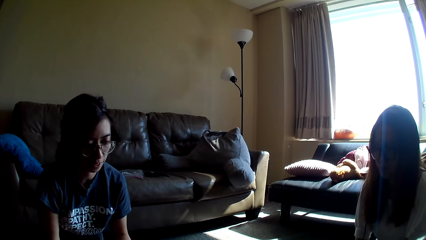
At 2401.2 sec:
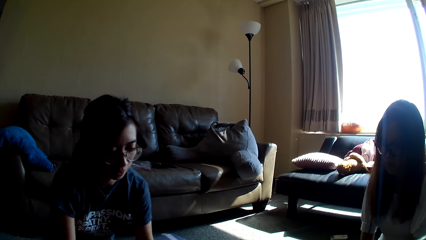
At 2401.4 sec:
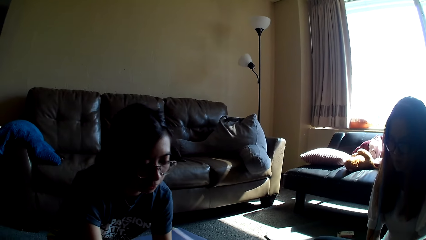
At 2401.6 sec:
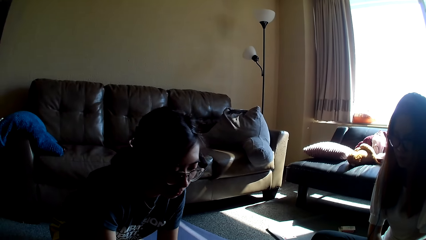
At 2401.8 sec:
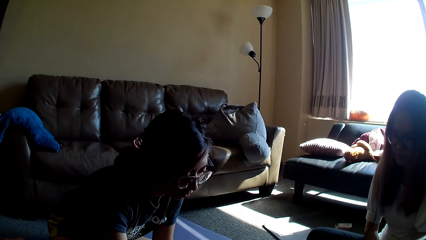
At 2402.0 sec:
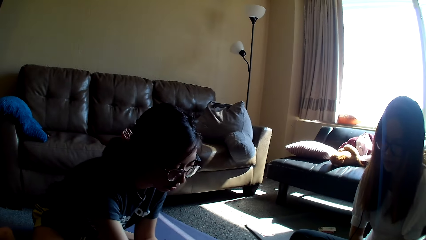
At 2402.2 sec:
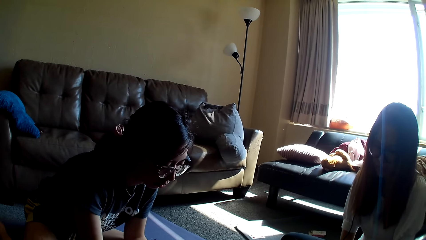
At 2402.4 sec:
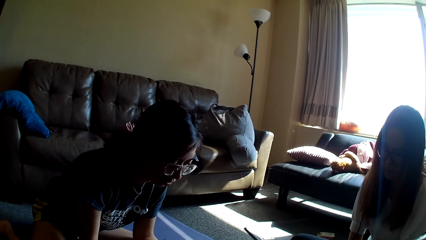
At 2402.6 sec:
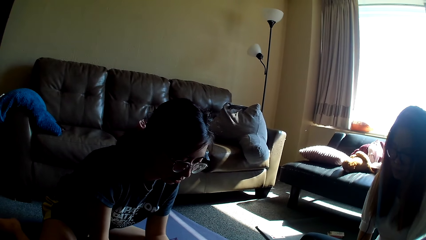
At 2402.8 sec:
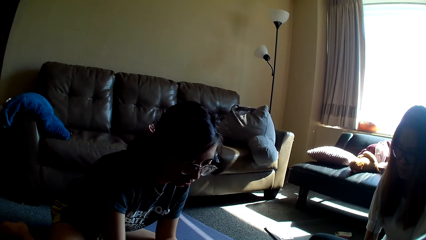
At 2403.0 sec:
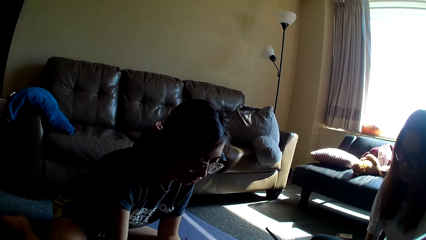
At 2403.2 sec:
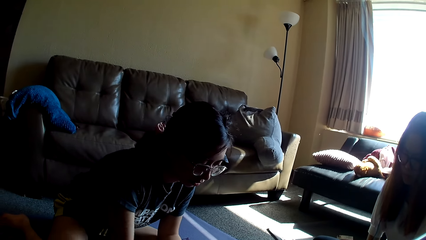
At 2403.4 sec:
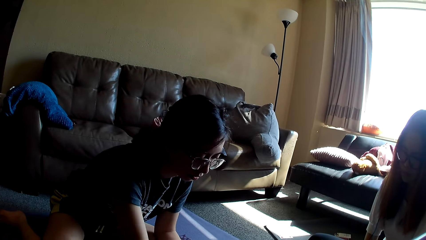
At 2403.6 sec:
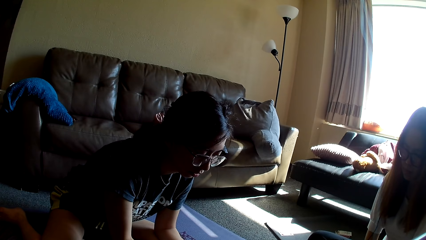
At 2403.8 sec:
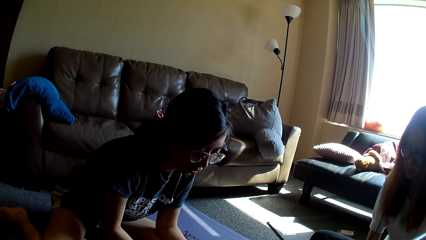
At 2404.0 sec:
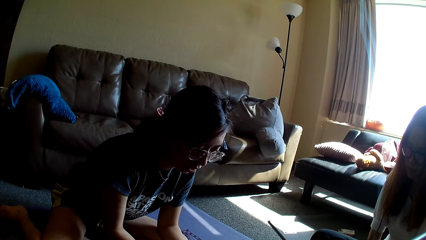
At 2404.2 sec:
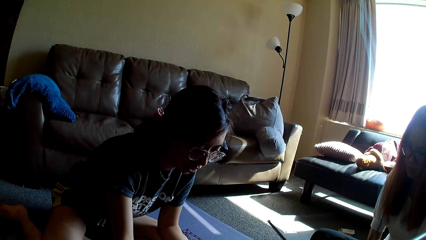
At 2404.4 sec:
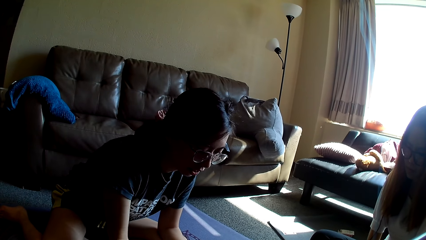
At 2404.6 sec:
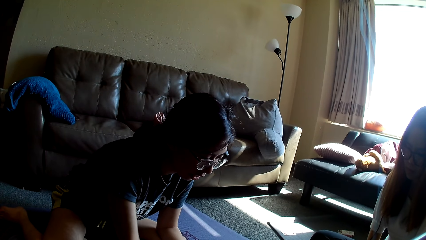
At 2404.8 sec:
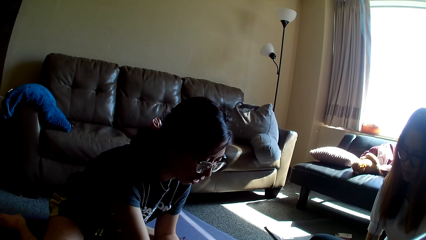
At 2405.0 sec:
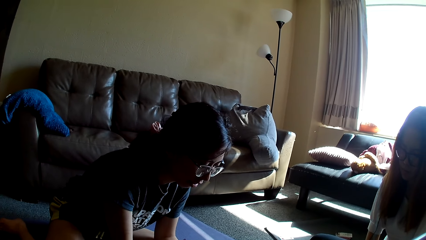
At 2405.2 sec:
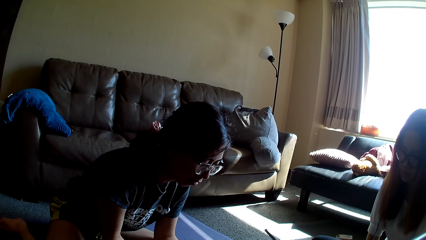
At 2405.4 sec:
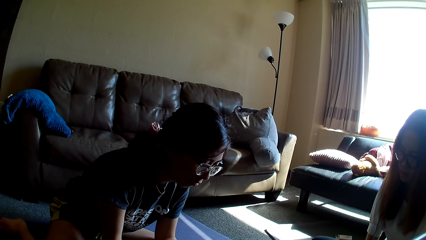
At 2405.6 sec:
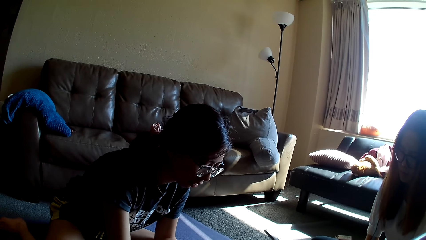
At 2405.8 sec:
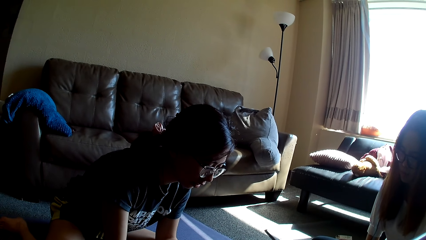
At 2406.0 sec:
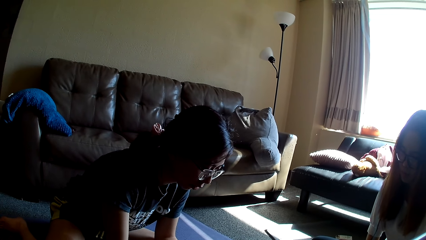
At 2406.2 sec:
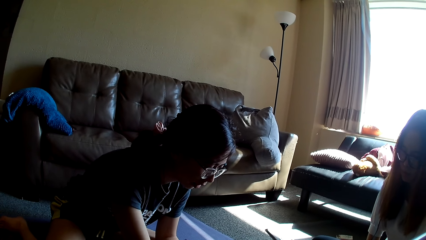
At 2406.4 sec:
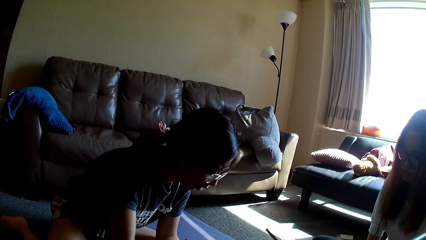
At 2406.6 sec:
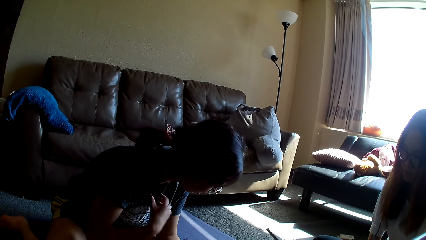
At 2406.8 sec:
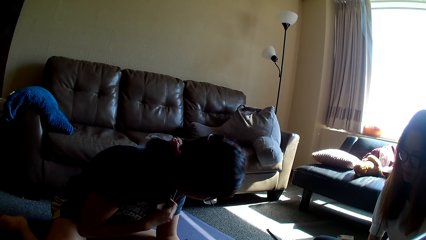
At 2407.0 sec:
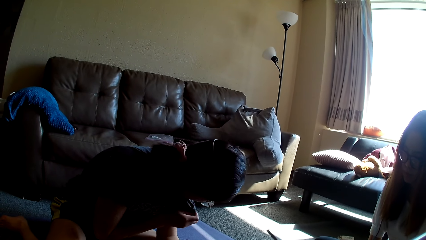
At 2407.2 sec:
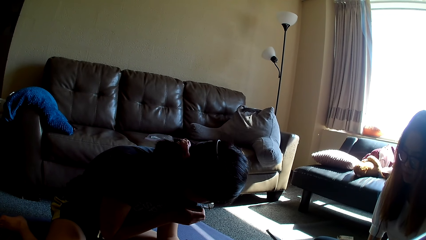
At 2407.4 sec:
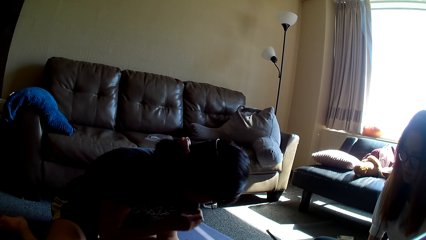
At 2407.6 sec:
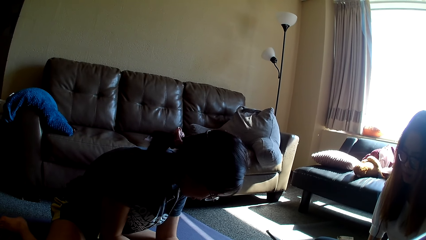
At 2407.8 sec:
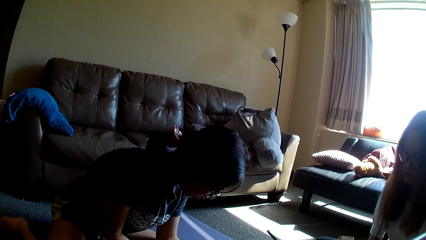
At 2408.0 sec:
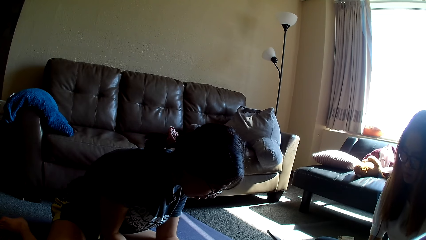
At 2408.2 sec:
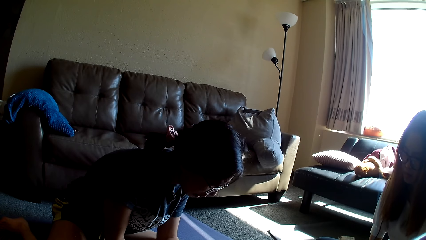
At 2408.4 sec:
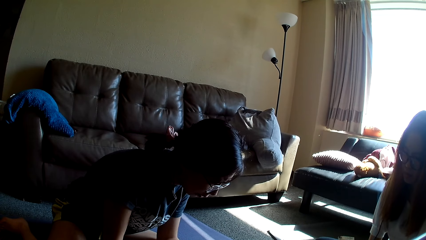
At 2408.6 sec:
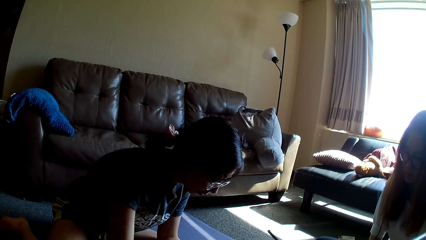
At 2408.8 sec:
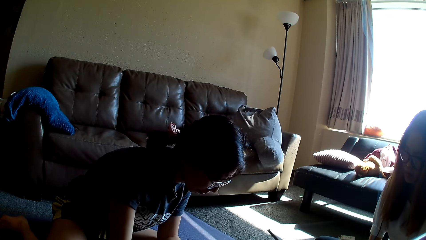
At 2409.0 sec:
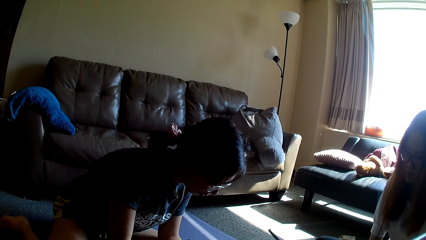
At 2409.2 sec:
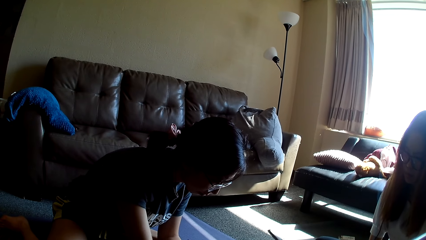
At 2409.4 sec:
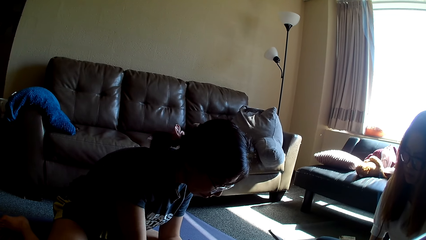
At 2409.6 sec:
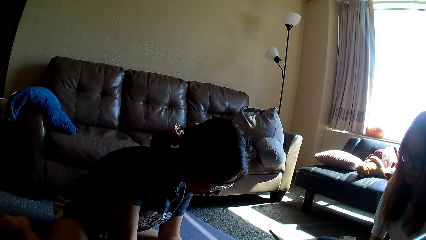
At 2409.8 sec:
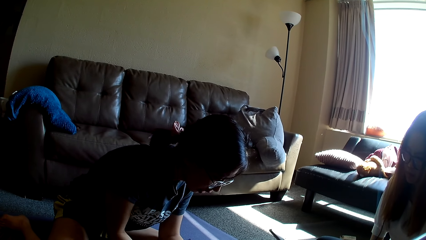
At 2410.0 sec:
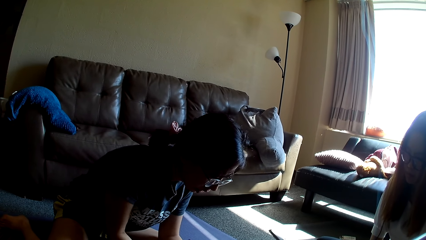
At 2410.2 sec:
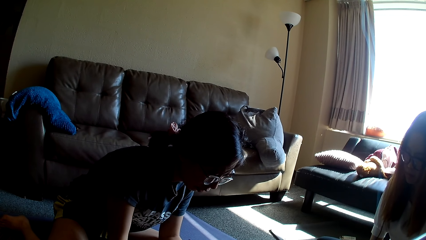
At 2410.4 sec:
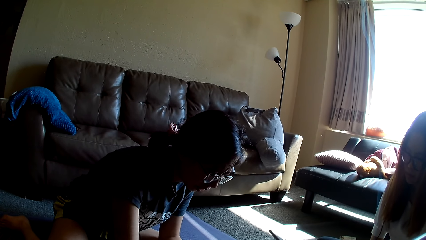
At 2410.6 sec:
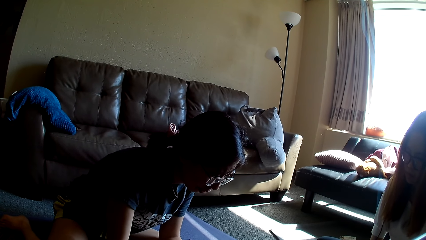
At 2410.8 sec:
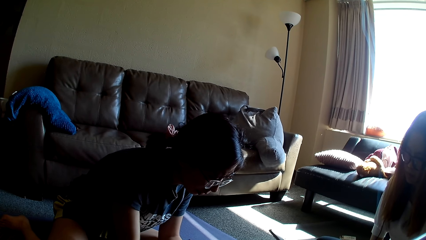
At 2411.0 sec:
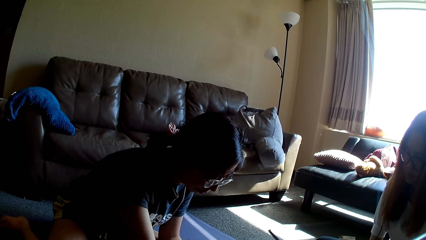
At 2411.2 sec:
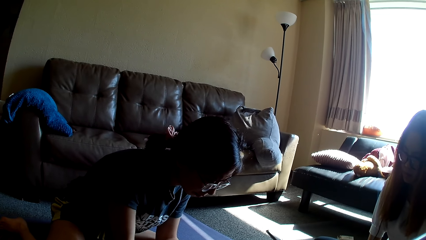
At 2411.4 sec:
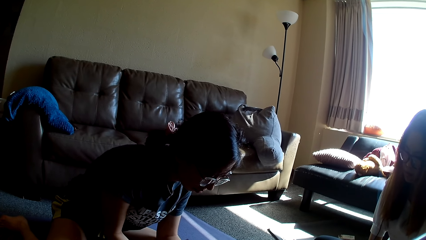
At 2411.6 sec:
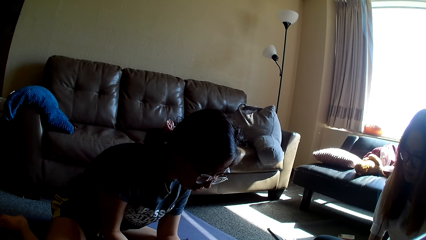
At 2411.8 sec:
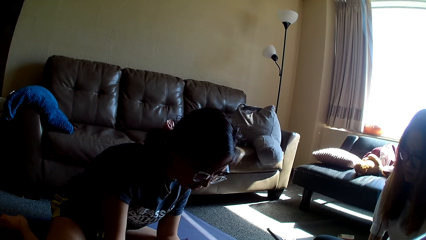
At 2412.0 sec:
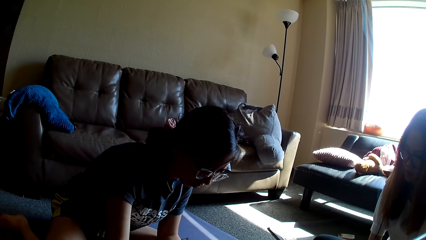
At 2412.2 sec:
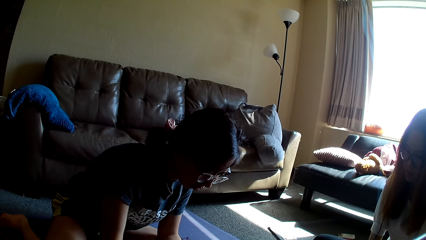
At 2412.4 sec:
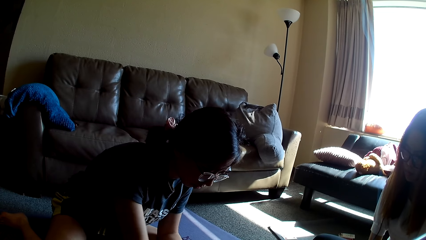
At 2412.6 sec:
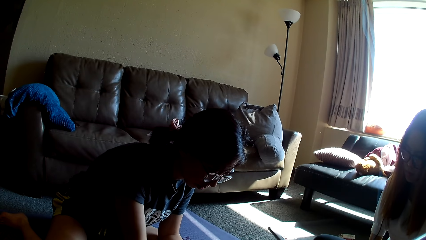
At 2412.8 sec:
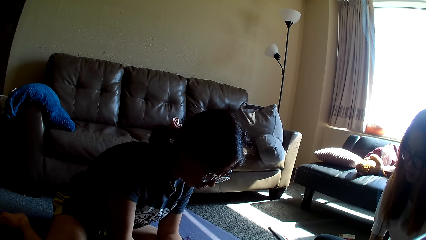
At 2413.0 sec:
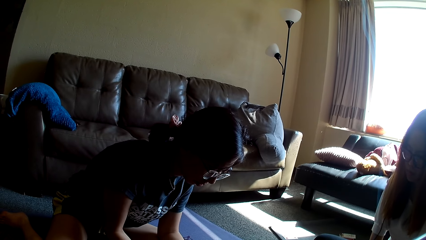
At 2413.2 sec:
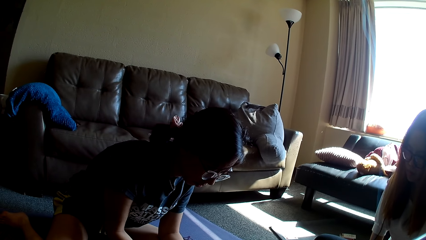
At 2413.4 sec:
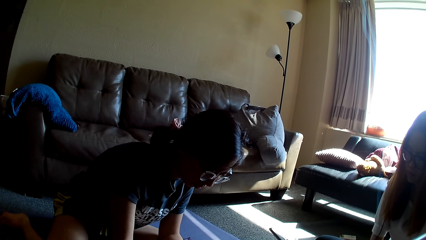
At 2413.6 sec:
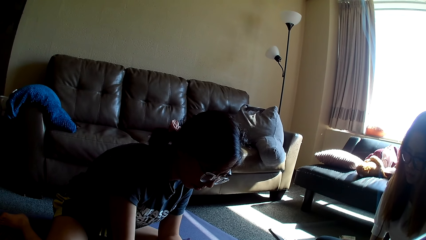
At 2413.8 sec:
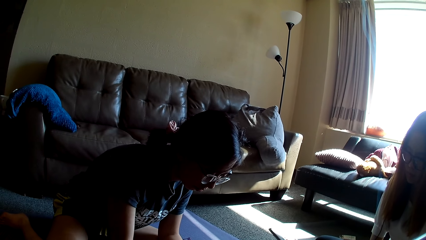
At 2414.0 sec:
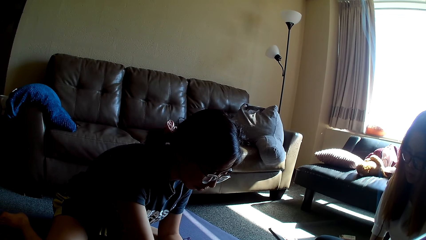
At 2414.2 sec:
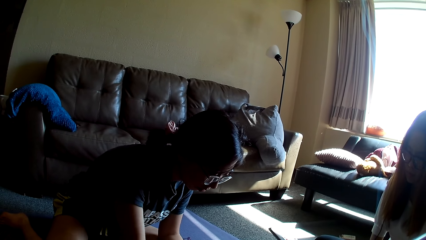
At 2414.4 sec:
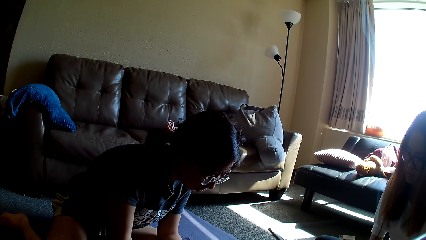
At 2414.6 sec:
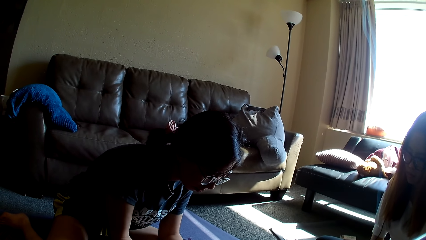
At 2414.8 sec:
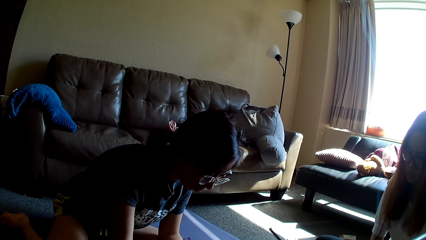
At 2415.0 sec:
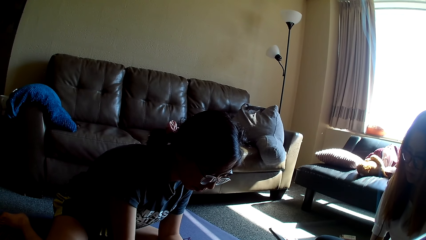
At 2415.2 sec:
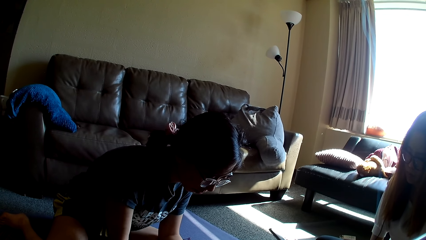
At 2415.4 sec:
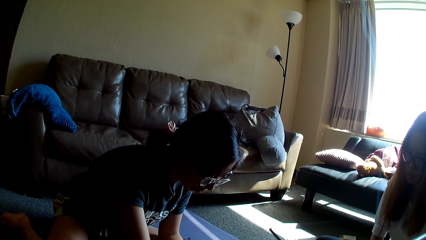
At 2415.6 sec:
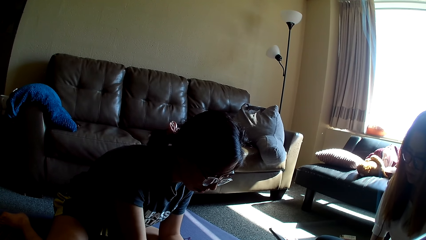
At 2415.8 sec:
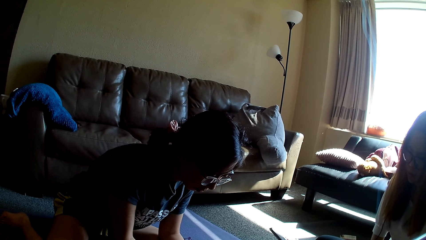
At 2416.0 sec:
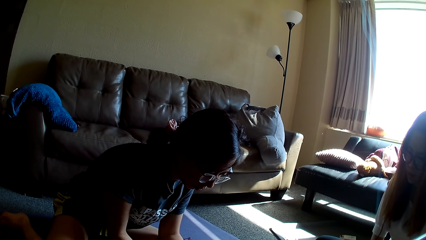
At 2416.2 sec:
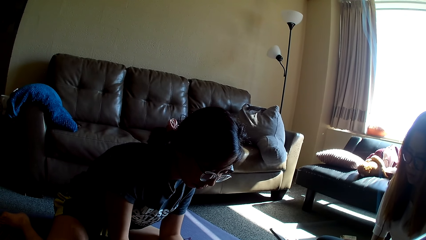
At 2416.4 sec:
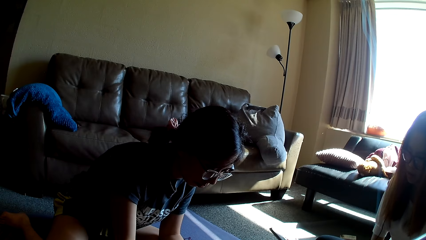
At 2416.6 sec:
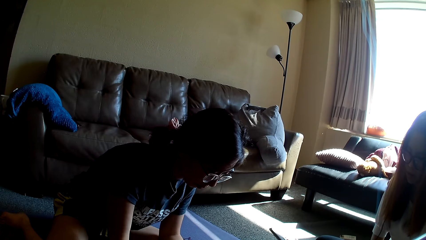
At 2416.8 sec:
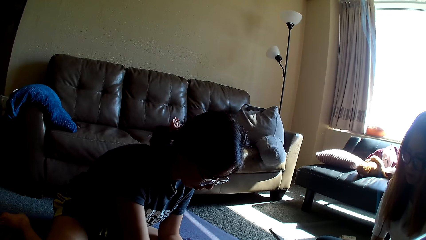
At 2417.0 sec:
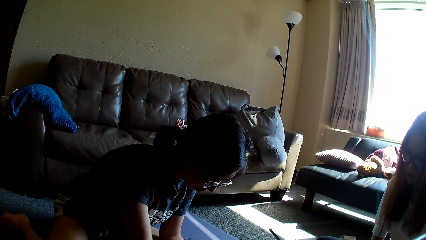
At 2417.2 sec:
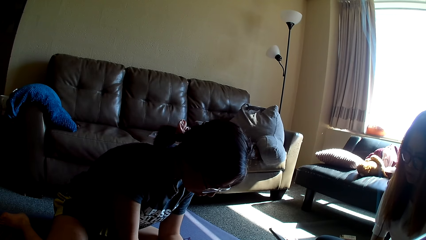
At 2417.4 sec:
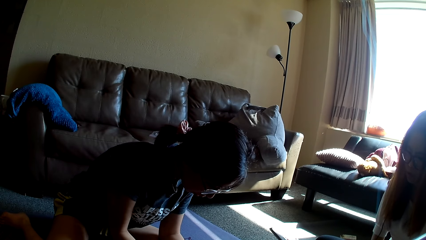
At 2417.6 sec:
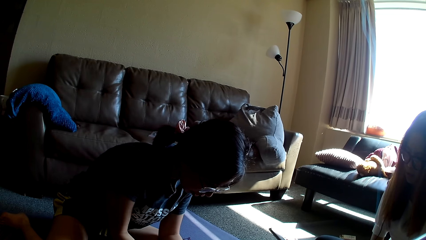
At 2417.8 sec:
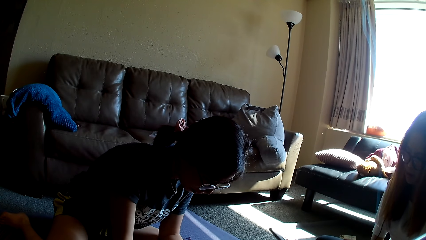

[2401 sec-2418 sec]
A lady leans forward. The lady drops the card game repeatedly. The lady moves a hand, holds her top, covers her mouth with the t-shirt, removes the hand from her top and moves a hand. The lady moves a hand again.
